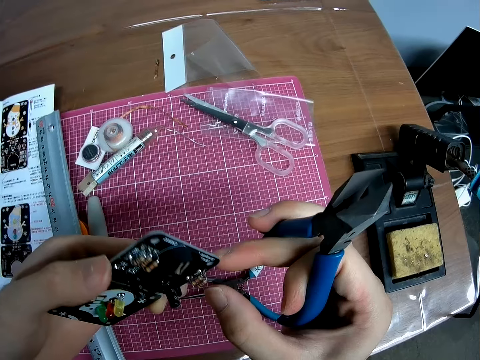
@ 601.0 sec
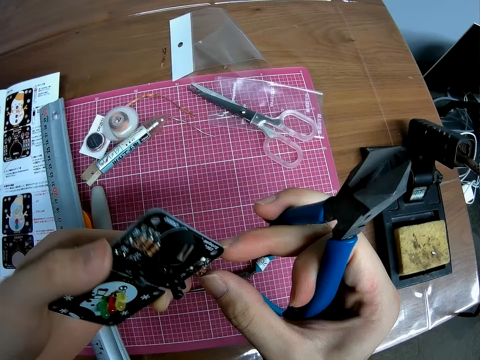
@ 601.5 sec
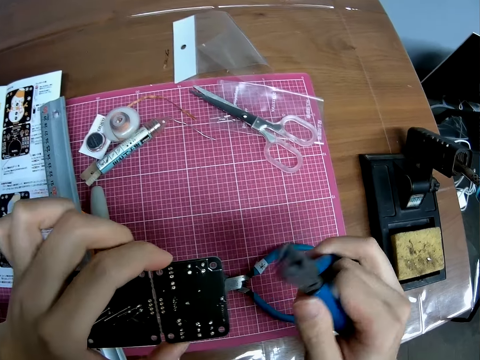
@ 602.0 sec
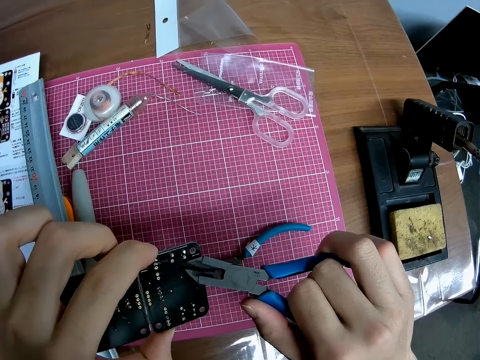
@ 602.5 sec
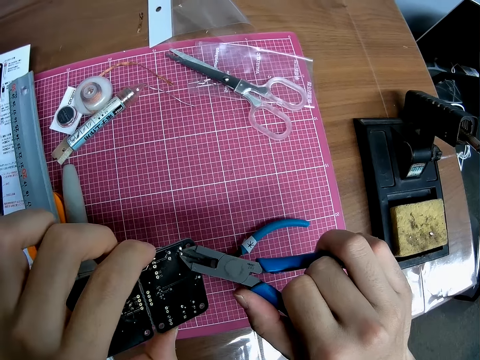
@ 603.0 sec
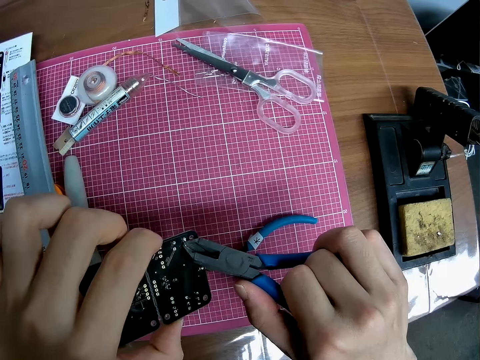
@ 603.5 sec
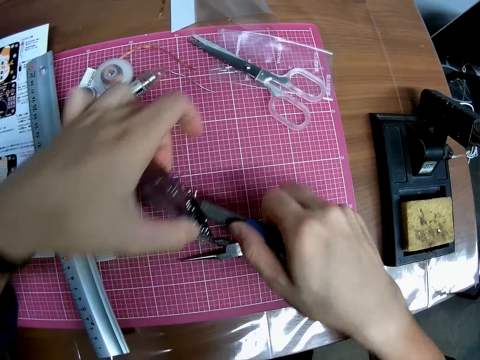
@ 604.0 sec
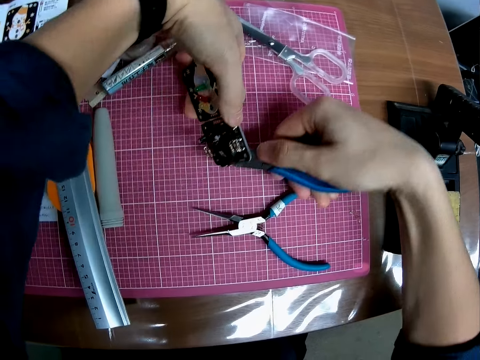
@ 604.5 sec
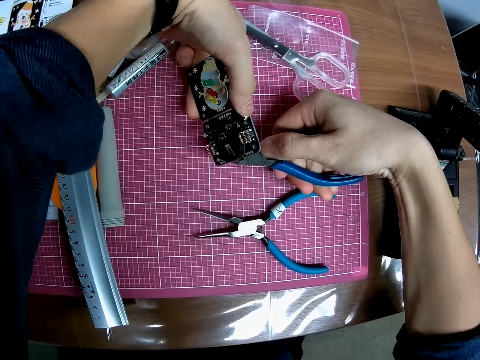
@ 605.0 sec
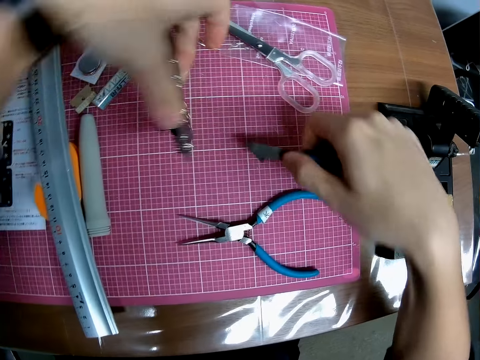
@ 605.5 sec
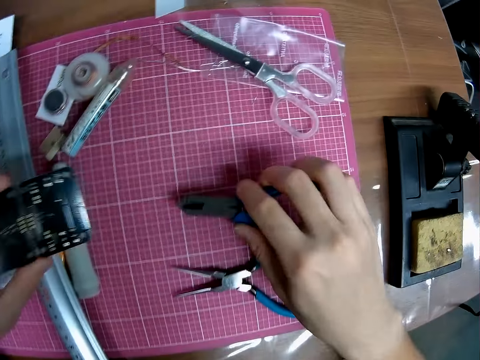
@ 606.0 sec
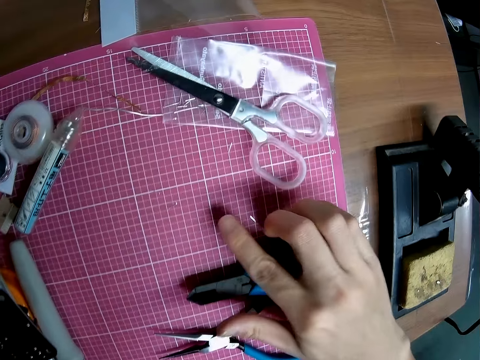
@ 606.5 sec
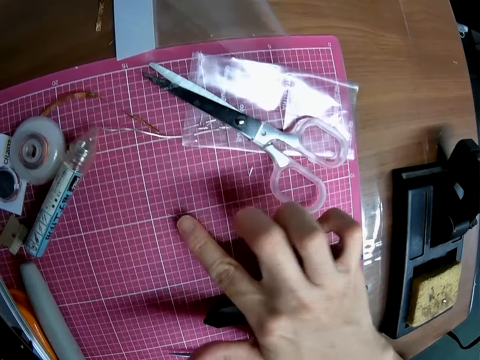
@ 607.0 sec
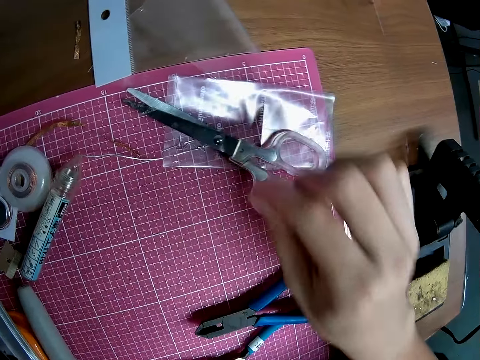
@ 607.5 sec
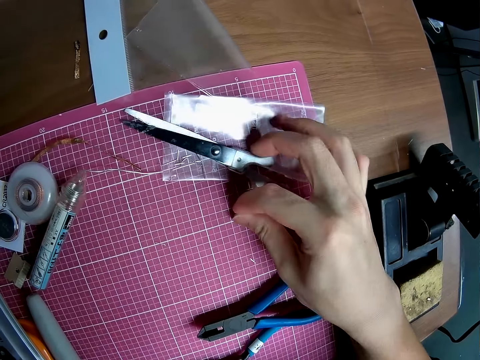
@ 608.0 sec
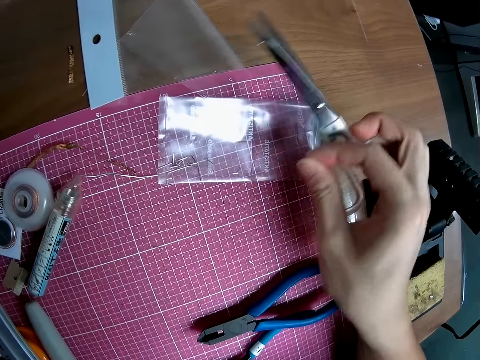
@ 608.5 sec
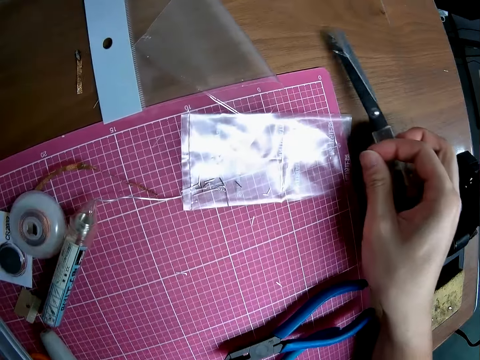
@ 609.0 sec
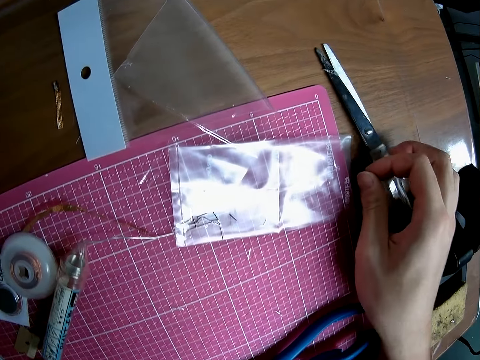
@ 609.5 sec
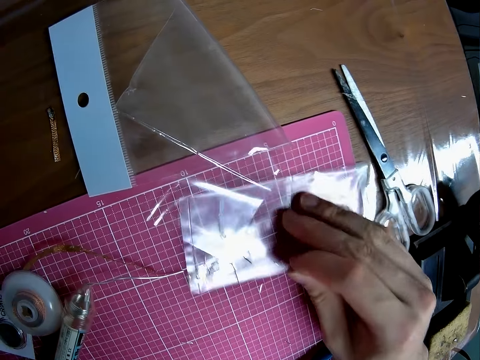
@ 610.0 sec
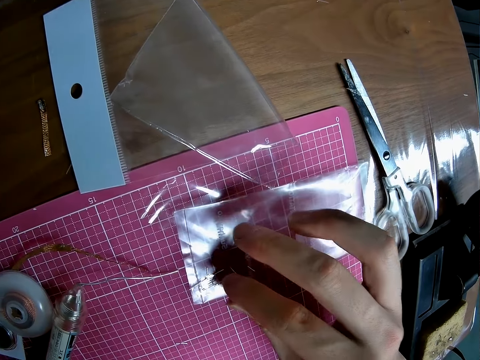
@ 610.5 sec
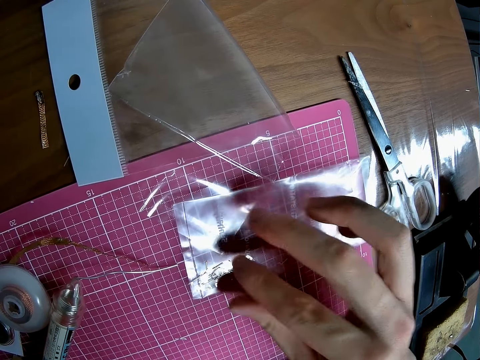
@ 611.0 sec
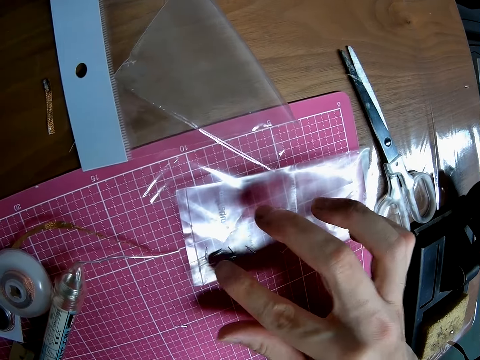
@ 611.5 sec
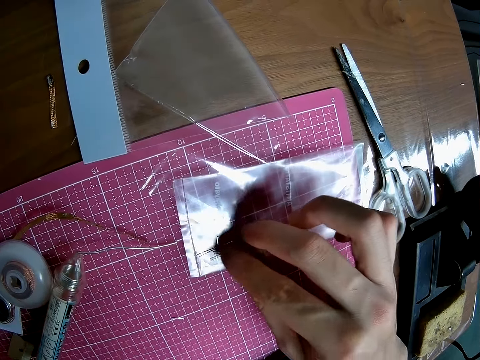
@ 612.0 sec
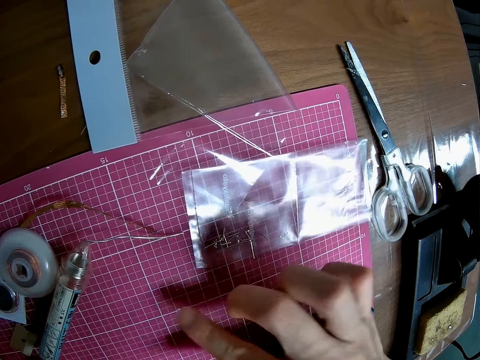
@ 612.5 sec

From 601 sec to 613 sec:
The camera wearer holds the motherboard. They turn the motherboard. They cut a solder wire with pliers on the motherboard. They turn the motherboard. They cut a solder wire with the pliers on the motherboard. They put the pliers on the table. They move a hand on the cutting mat. They pick a piece of solder wire on the cutting mat with a finger. They pick up a pair of scissors from the cutting mat. They put the pair of scissors on the table. They hold a piece of plastic paper on the cutting mat. They put the piece of solder wire on the plastic paper. They gather the solder wire pieces on the plastic paper.

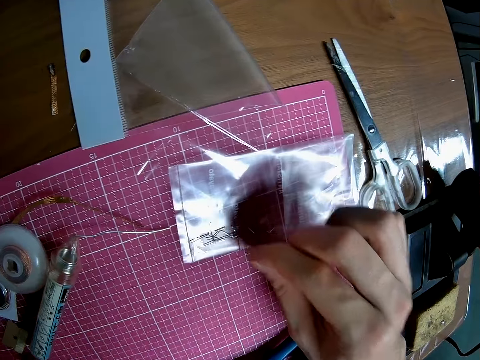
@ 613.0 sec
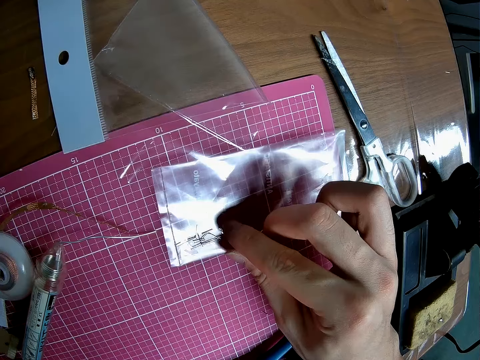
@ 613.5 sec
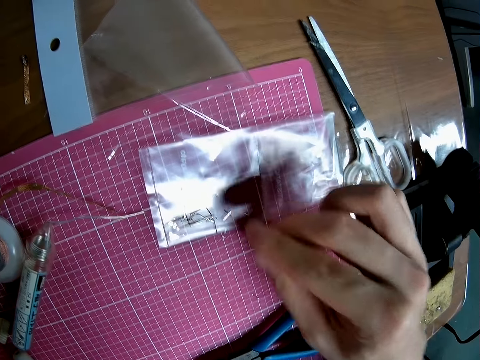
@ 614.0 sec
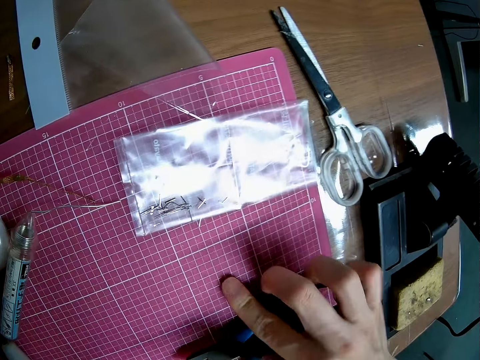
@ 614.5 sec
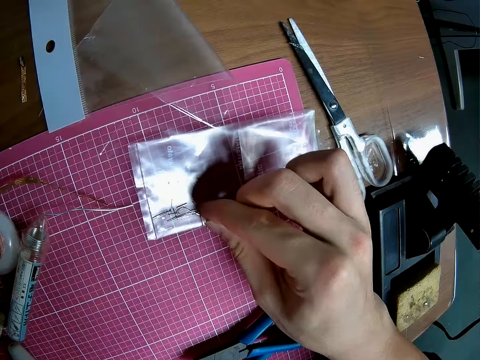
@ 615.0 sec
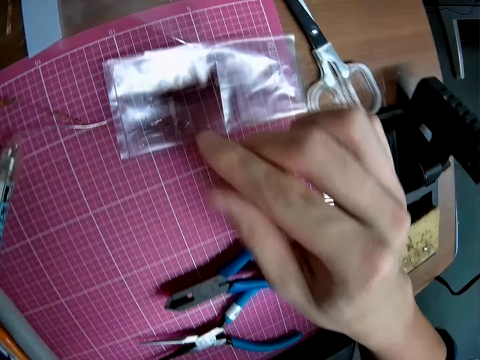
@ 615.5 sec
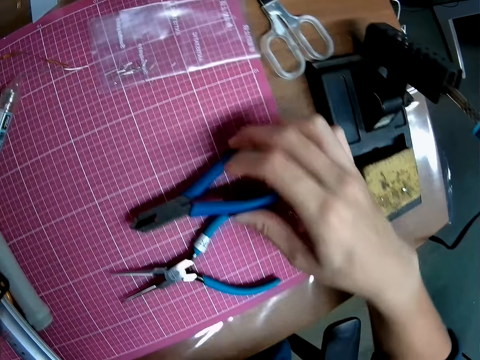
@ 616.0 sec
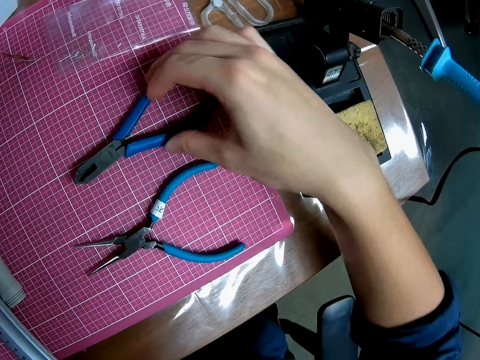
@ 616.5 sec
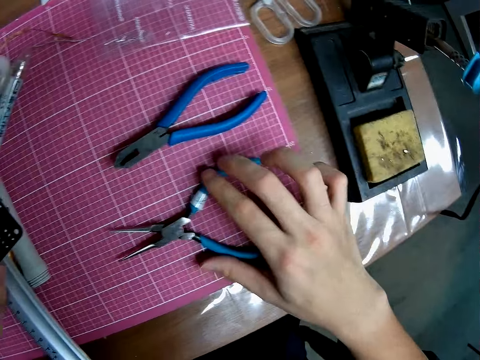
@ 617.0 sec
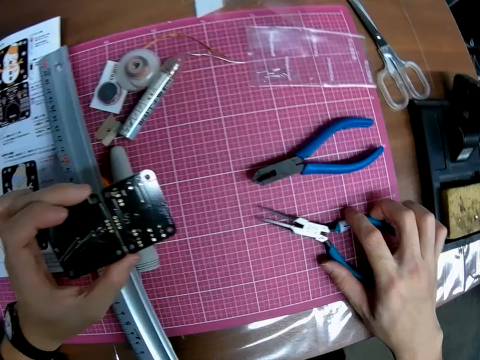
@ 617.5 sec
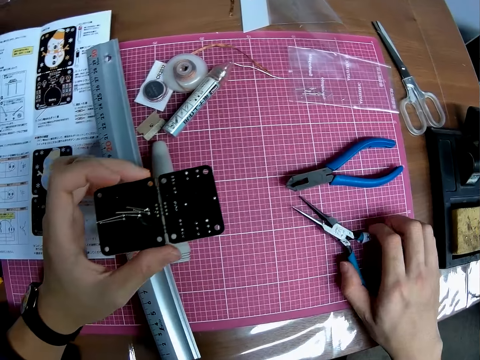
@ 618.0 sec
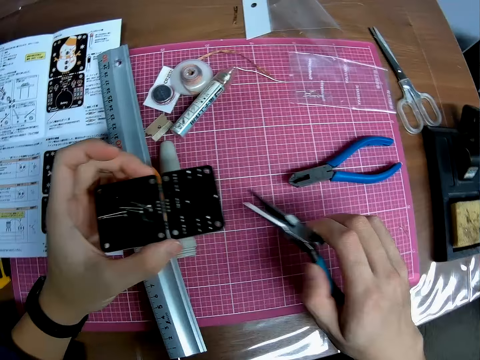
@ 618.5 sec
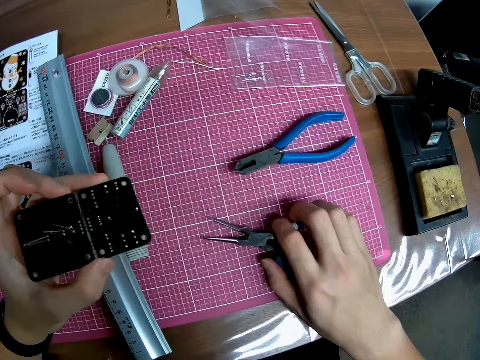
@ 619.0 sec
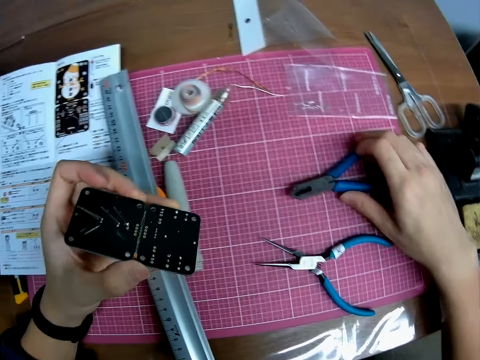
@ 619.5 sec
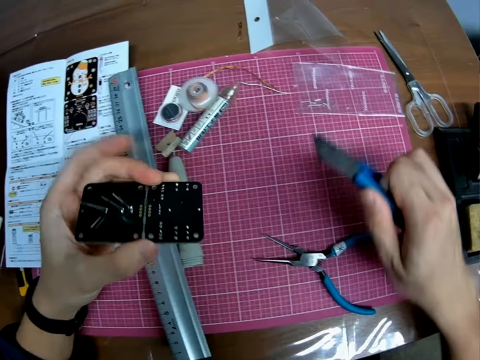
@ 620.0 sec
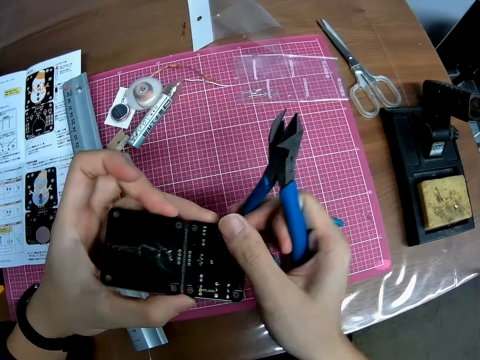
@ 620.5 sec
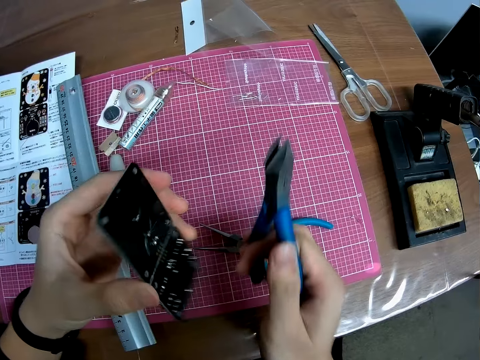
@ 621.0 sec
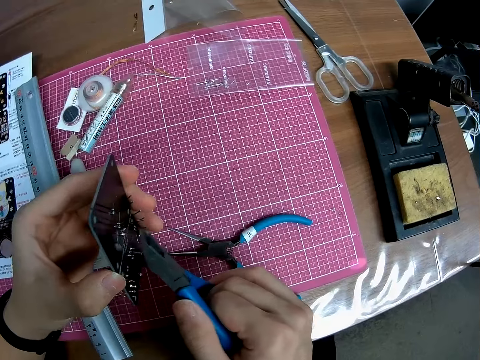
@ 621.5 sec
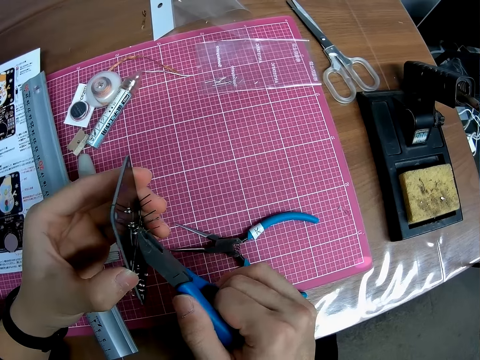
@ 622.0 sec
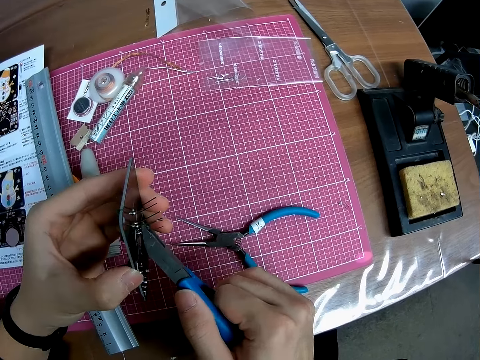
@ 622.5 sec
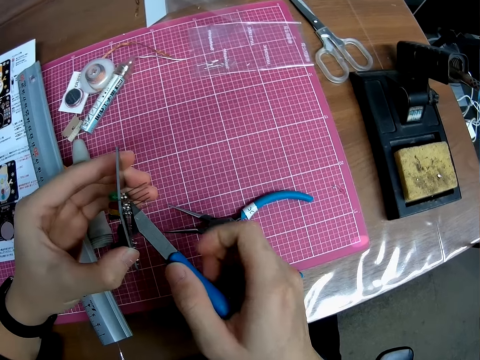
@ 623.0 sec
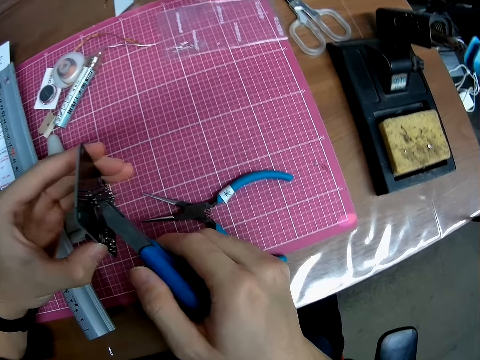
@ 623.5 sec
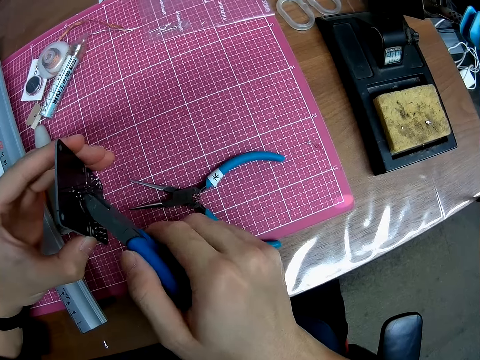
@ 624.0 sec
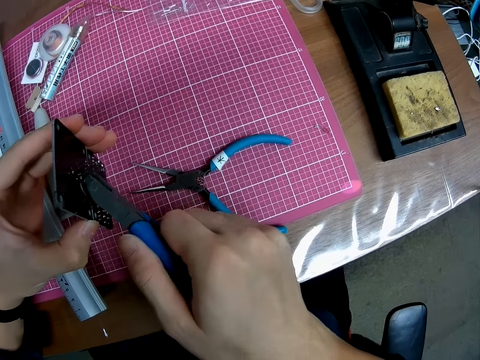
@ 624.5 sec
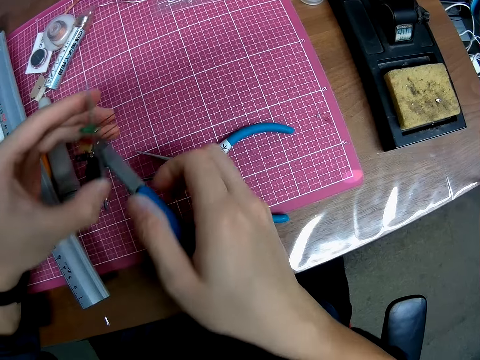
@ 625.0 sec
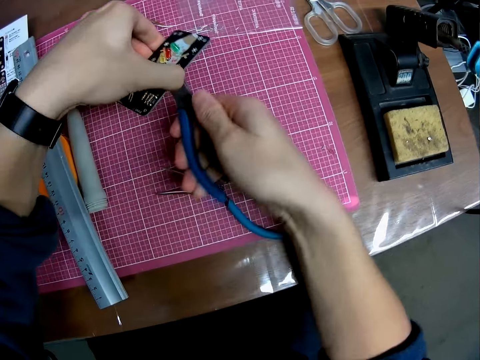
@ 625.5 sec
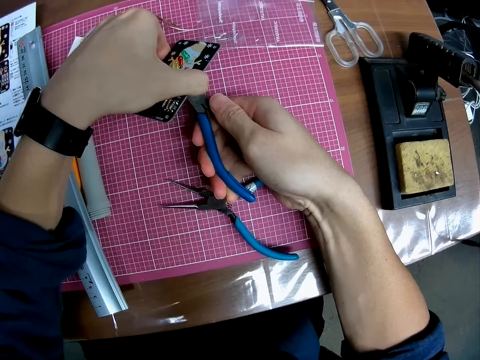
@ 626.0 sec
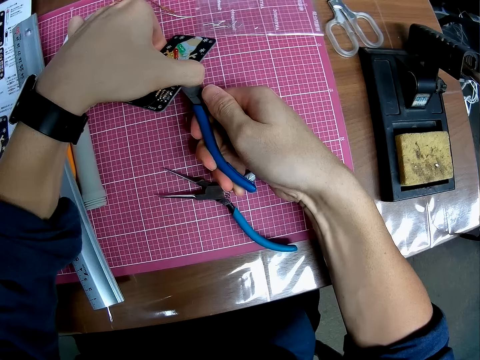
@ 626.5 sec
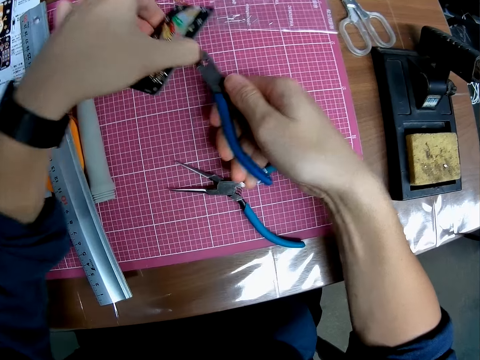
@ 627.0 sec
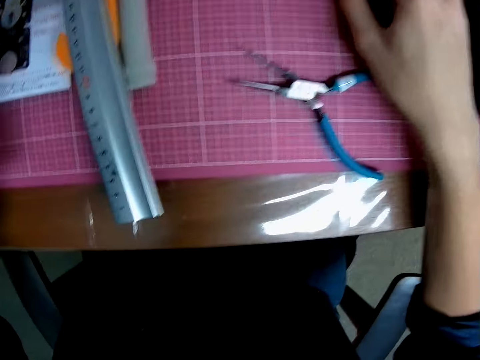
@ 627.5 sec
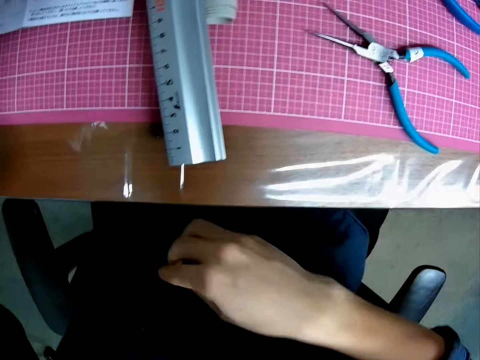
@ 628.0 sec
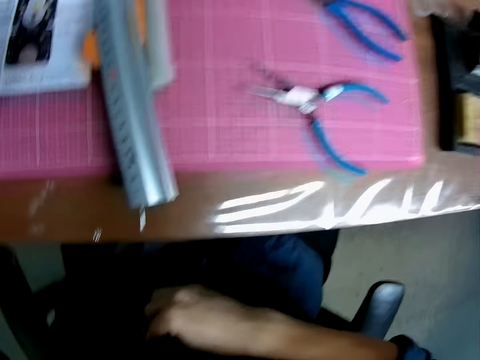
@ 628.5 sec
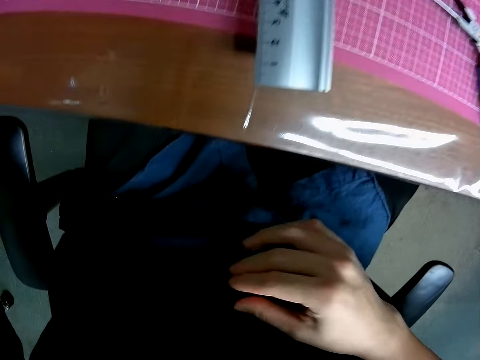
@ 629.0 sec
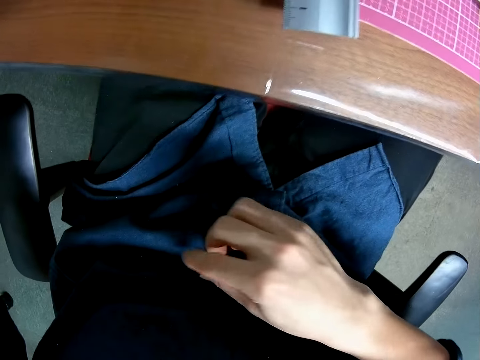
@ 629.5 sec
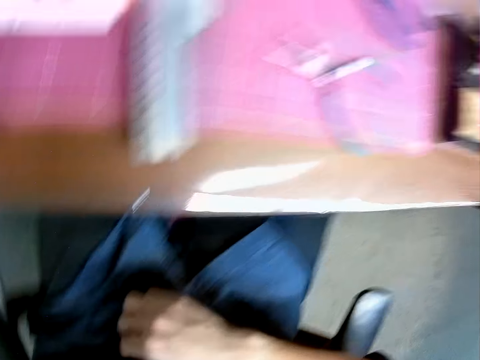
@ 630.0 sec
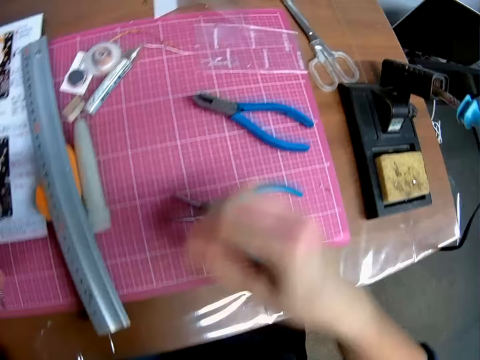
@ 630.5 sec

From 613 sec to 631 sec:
The camera wearer picks a piece of solder wire on the cutting mat with a finger. They put the piece of solder wire on the plastic paper. They touch the pins on the table. They pick a piece of solder wire on the cutting mat with a finger. They put the piece of solder wire on the plastic paper. They move pliers on the cutting mat. They pick up needle nose pliers from the cutting mat. They put the needle nose pliers on the cutting mat. They pick up pliers from the cutting mat. They hold the motherboard. They cut a solder wire with the pliers on the motherboard. They use the pliers on the circuit board. They put the pliers on the cutting mat. They pick a piece of solder wire from the shirt.
